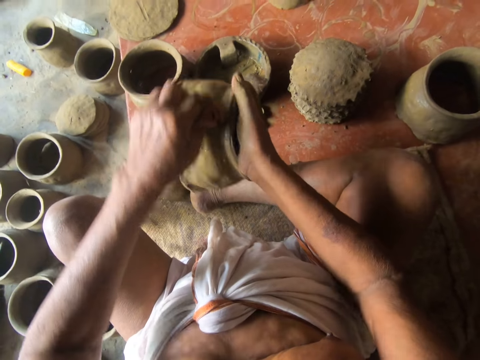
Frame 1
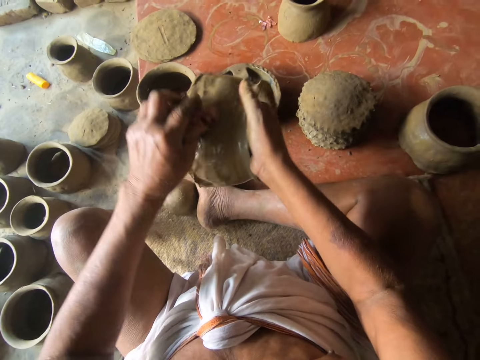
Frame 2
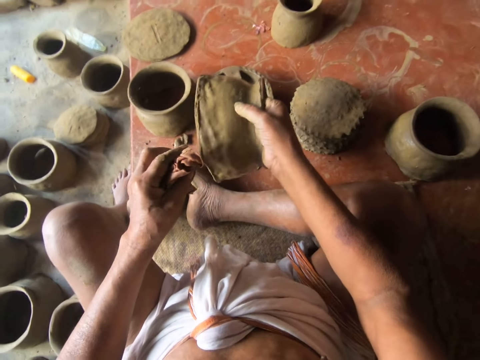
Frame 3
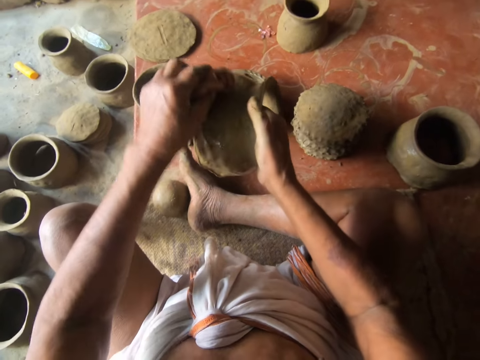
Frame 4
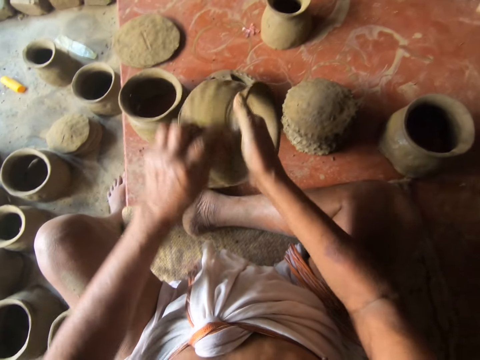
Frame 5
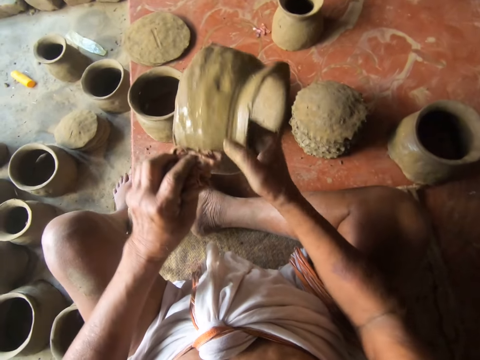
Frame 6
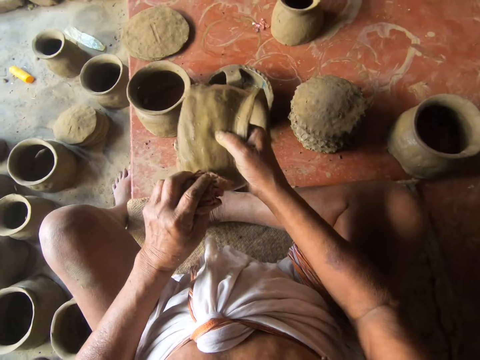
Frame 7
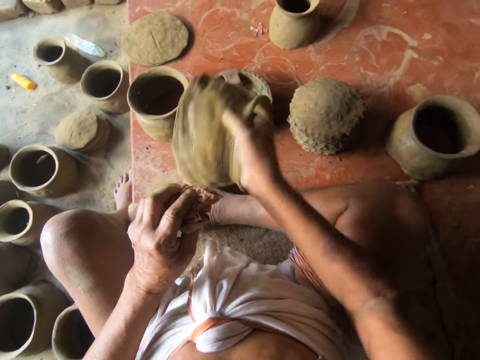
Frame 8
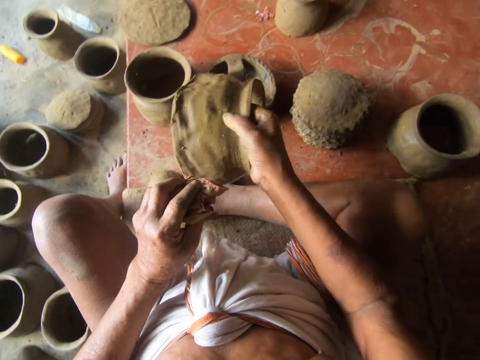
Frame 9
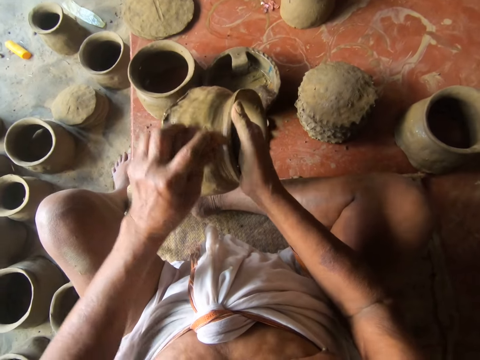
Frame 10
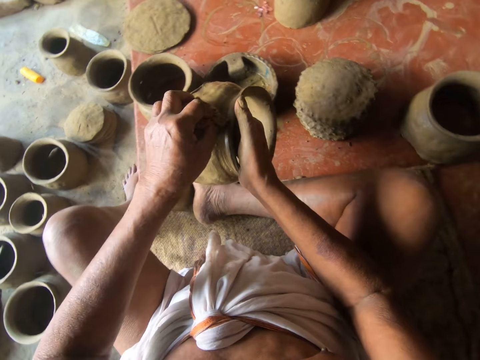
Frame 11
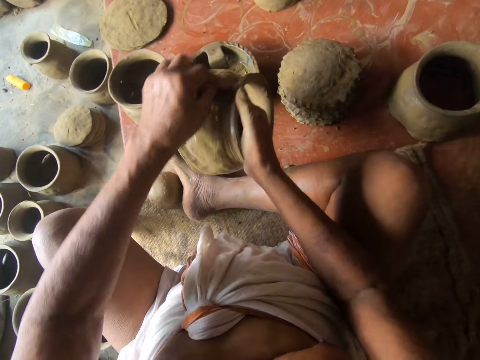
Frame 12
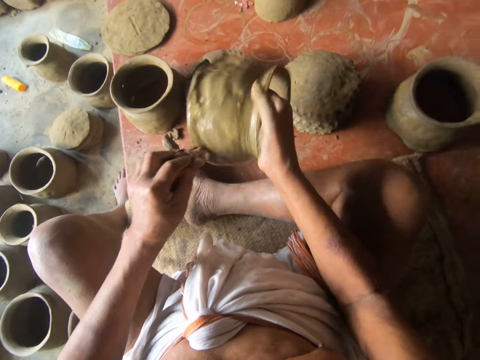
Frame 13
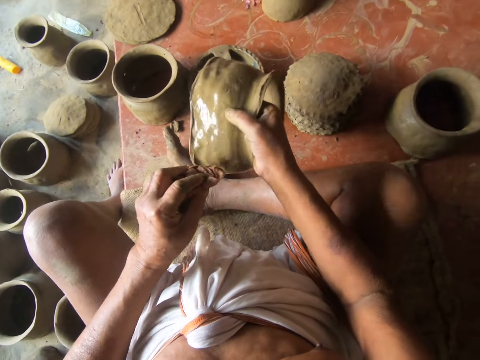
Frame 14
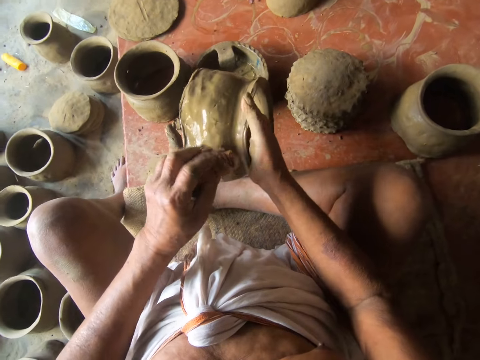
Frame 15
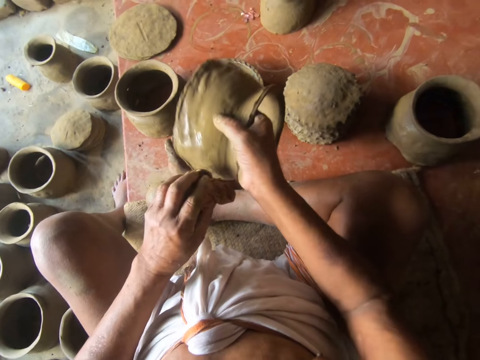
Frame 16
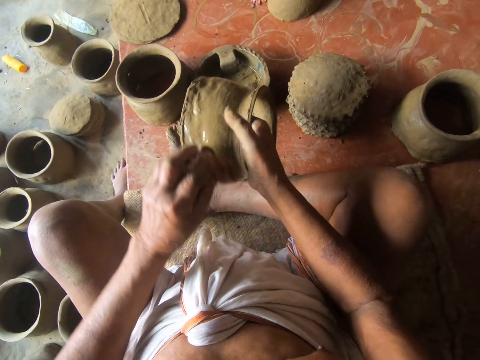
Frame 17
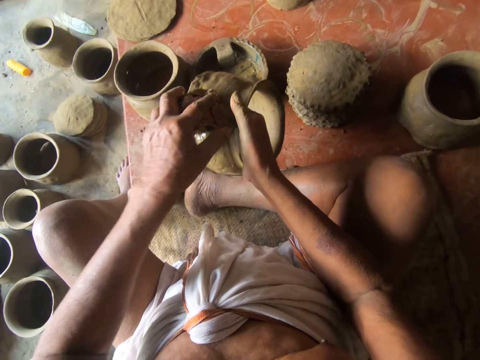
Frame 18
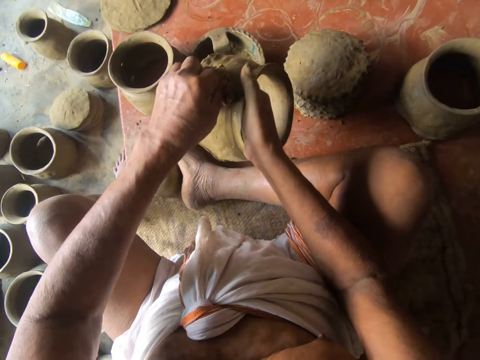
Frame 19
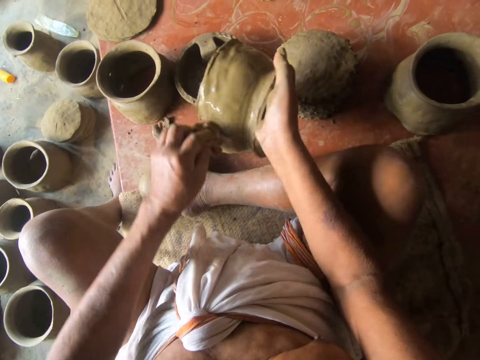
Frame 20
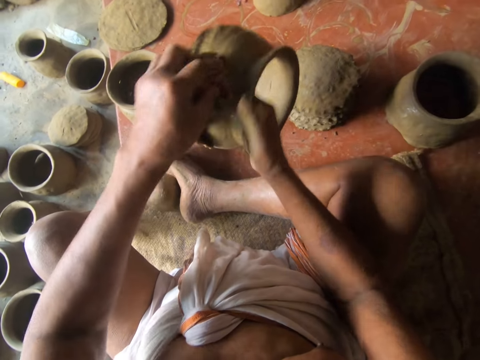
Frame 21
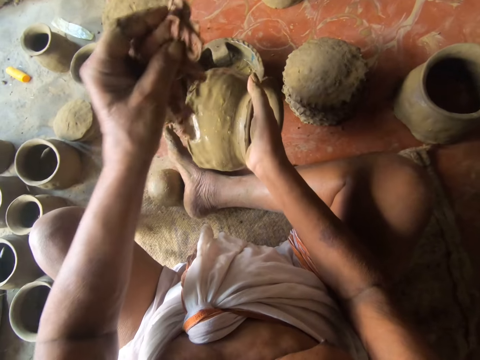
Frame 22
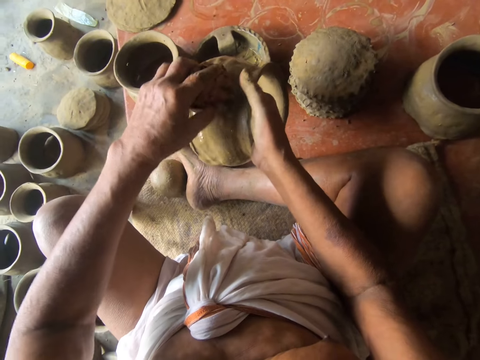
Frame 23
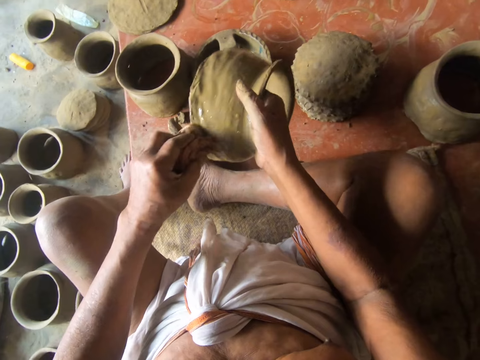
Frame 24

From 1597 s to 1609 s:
The camera wearer adjusts a mold. They wipe the mold with a cloth.

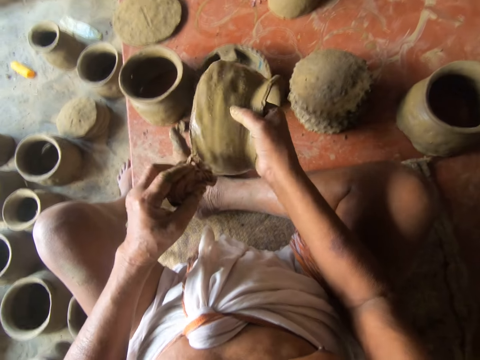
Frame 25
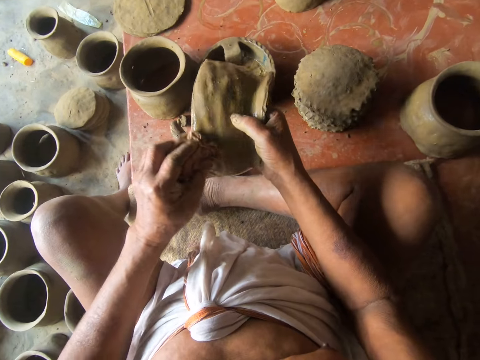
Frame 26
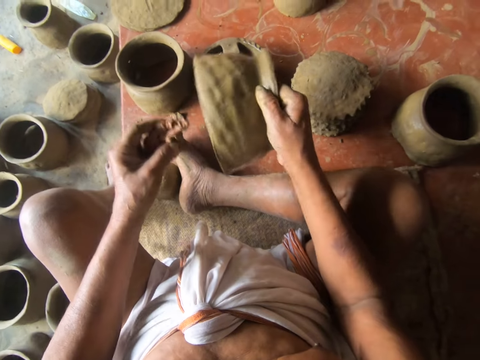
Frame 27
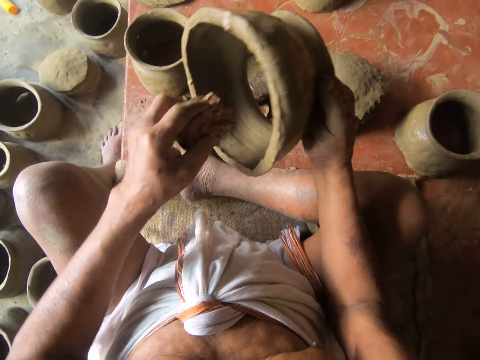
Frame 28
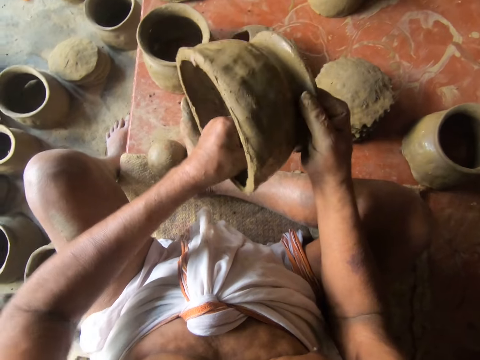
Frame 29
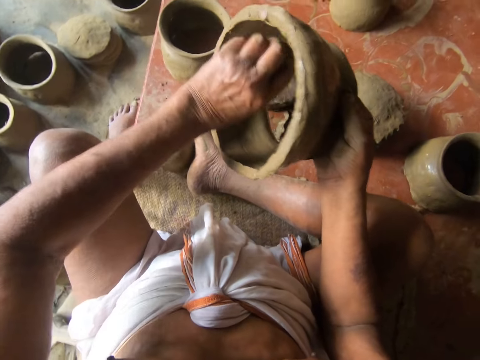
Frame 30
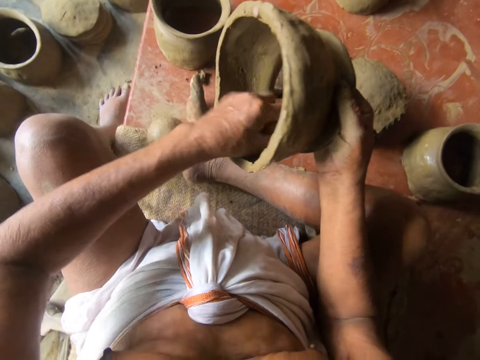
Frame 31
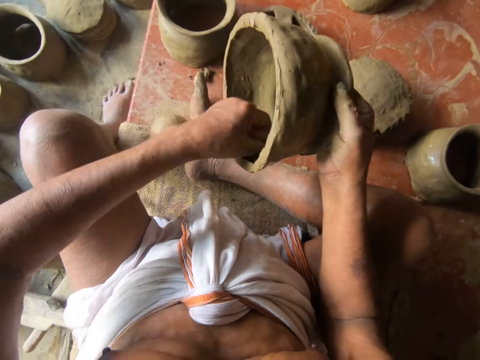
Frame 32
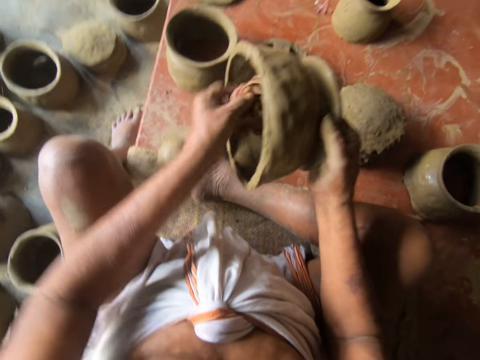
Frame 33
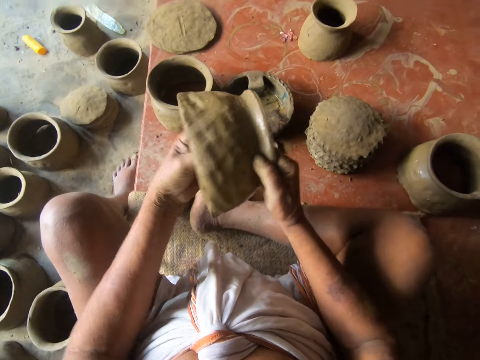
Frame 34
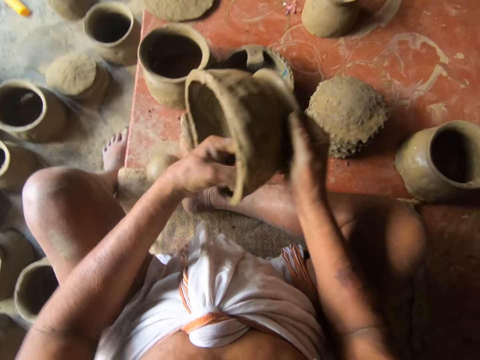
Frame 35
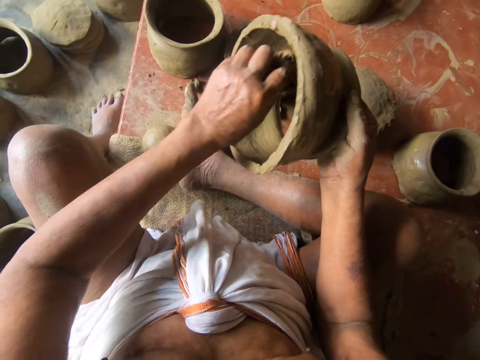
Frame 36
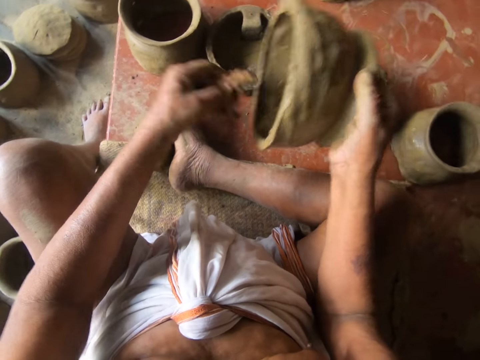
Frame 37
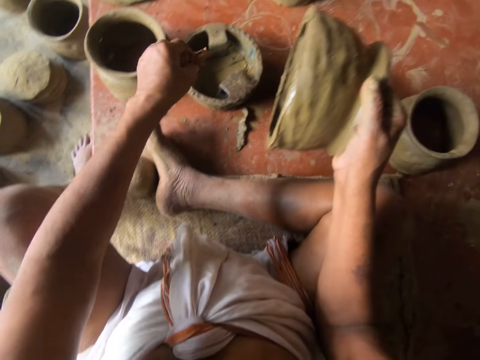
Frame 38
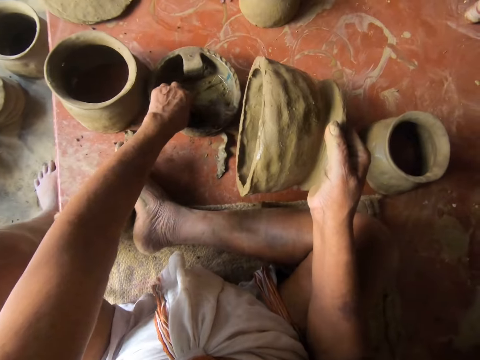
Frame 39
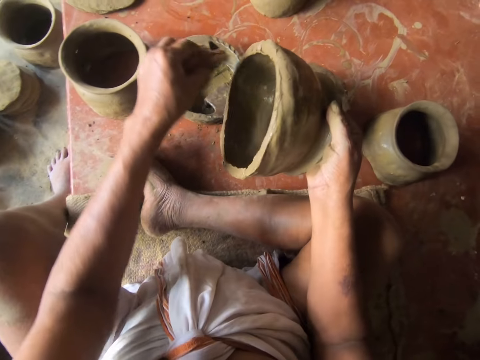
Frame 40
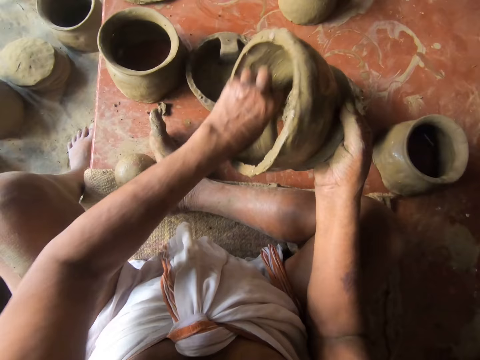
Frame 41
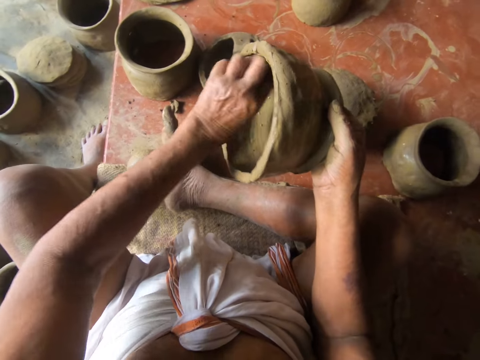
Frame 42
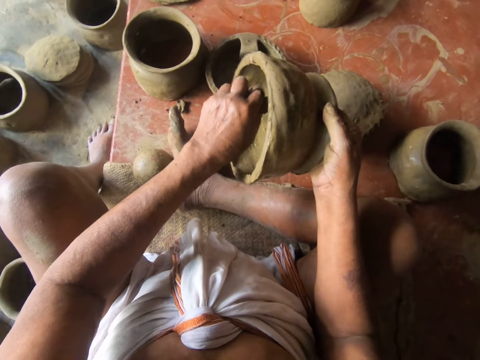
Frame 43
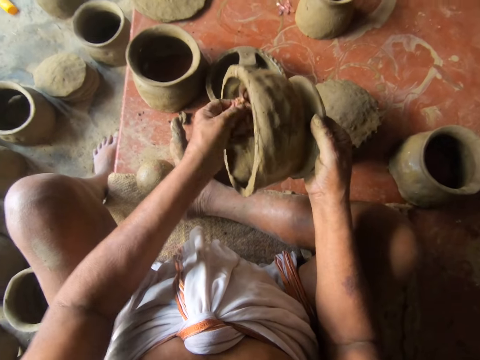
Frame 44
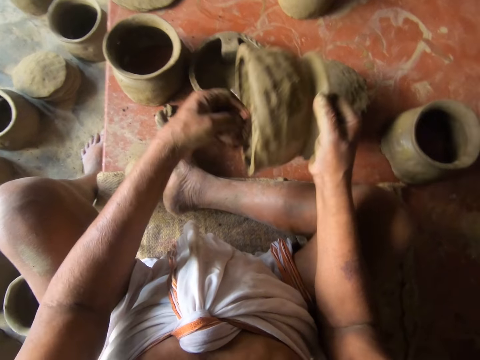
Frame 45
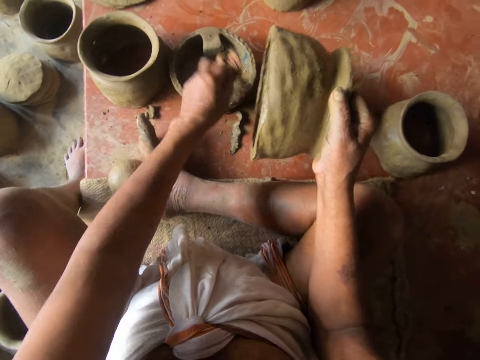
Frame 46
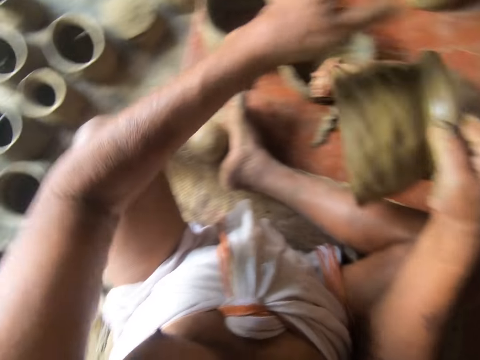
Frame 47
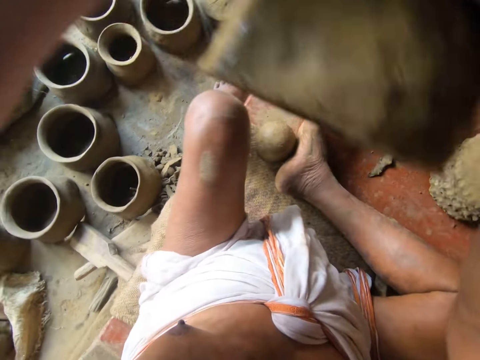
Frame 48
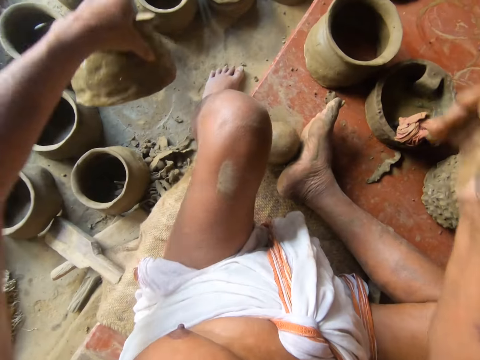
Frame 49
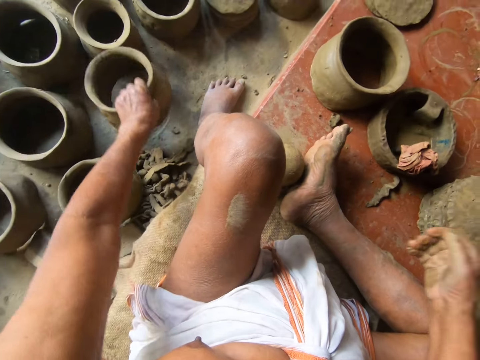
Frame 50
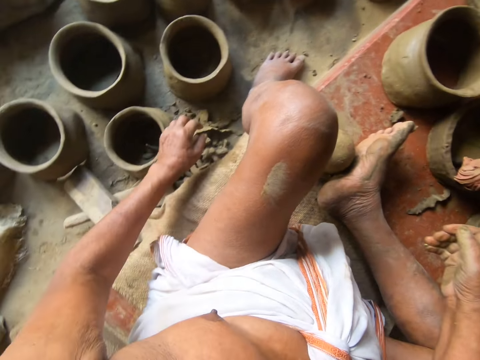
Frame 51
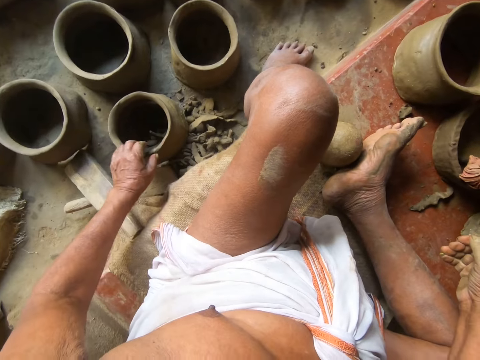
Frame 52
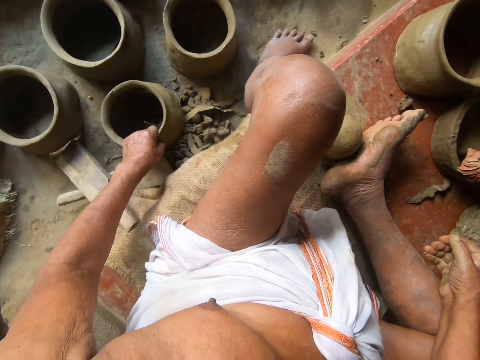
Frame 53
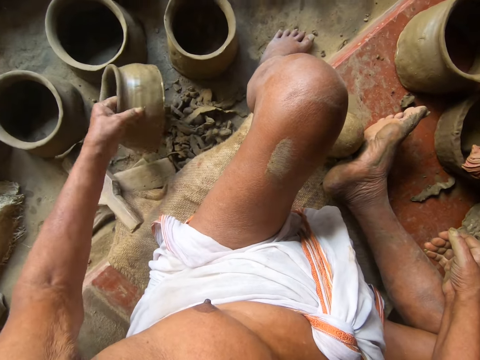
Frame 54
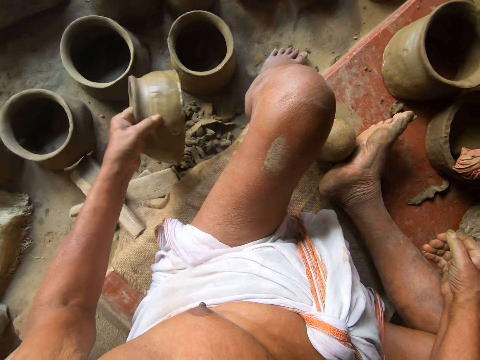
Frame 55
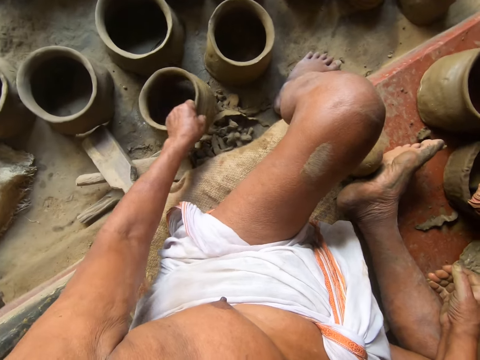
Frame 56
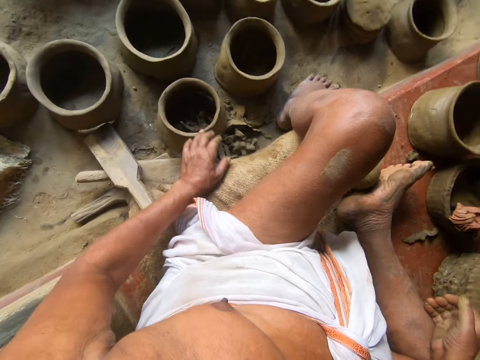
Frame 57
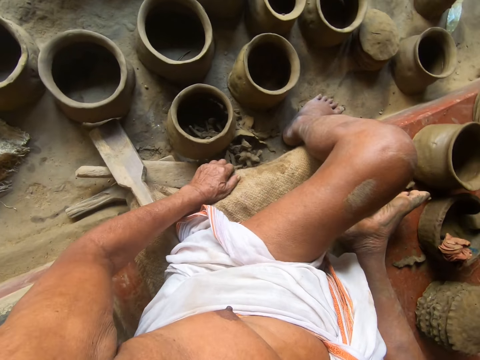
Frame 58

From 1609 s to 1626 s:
The camera wearer adjusts a mold. They wipe the mold with a cloth. They dip the cloth in a tin. They wipe the mold with the cloth. They put the cloth on a container. They dip the cloth in the tin. They turn around. They put the mold on the floor. They pick up the mold on the floor. They examine the modelling clay pot. They put the mold on the floor.
